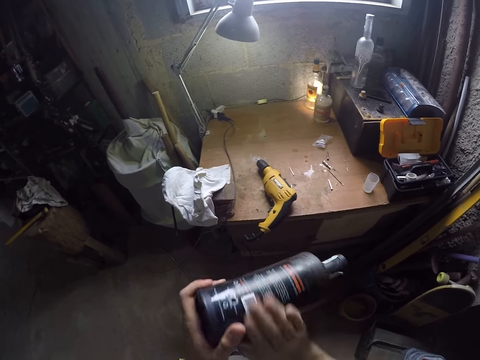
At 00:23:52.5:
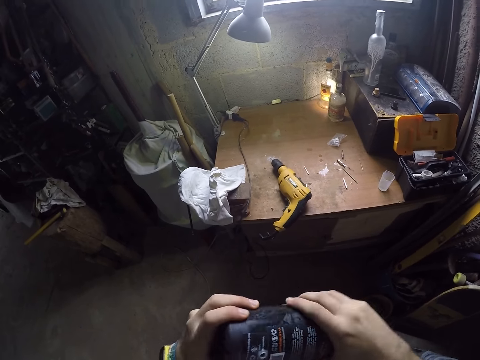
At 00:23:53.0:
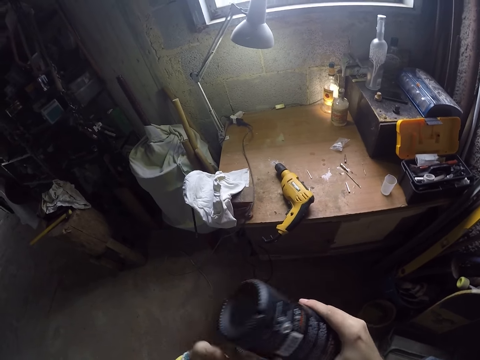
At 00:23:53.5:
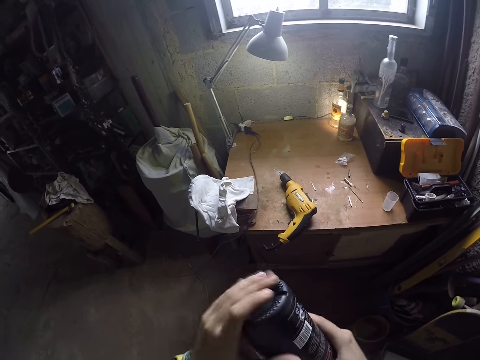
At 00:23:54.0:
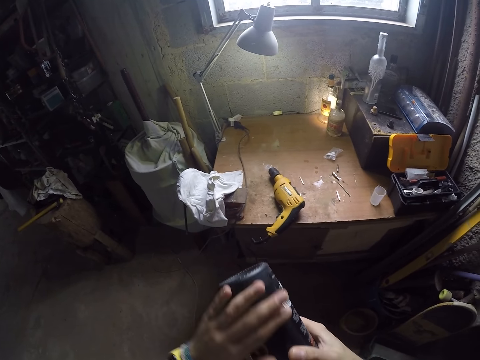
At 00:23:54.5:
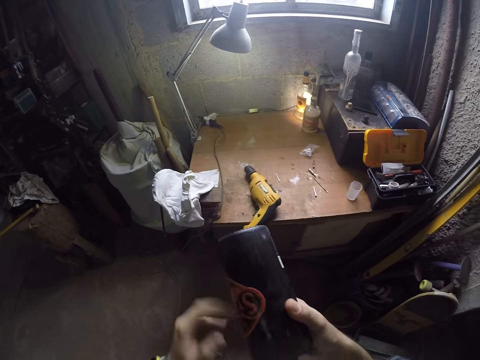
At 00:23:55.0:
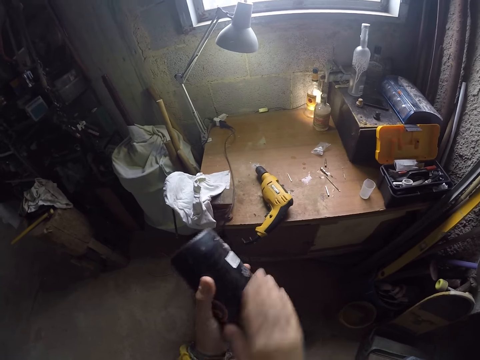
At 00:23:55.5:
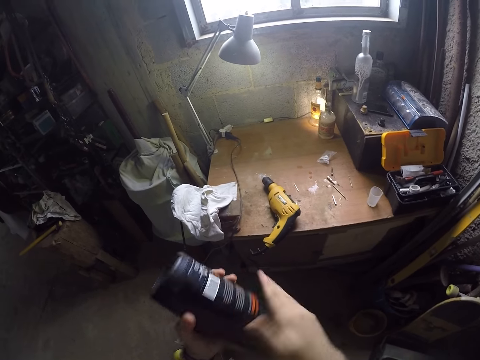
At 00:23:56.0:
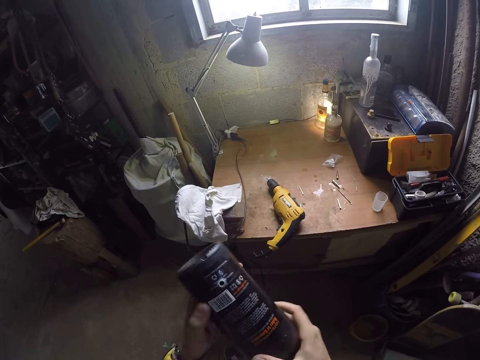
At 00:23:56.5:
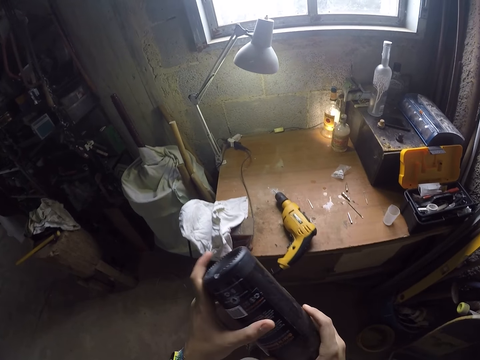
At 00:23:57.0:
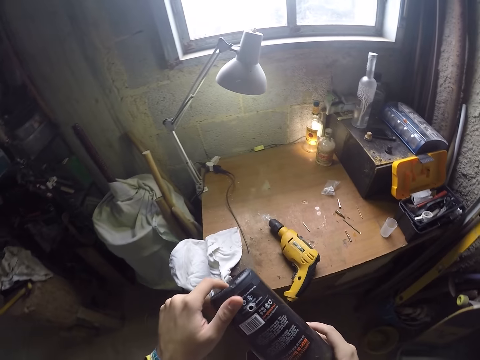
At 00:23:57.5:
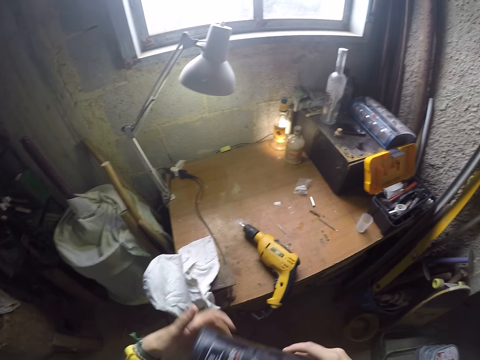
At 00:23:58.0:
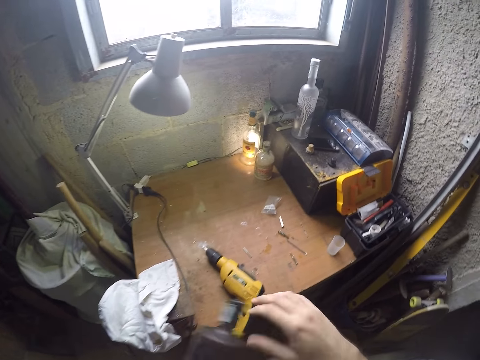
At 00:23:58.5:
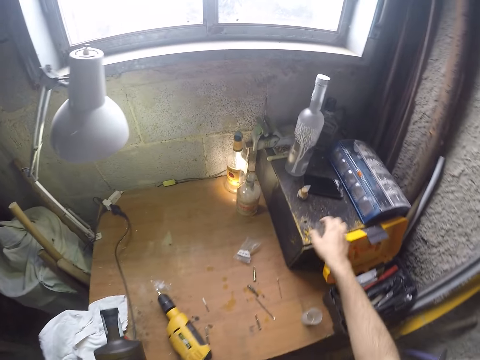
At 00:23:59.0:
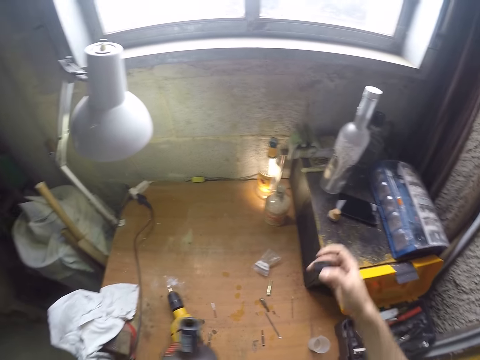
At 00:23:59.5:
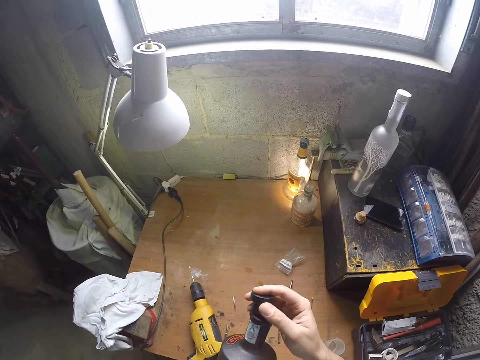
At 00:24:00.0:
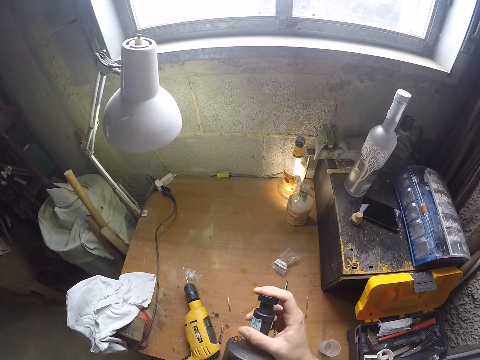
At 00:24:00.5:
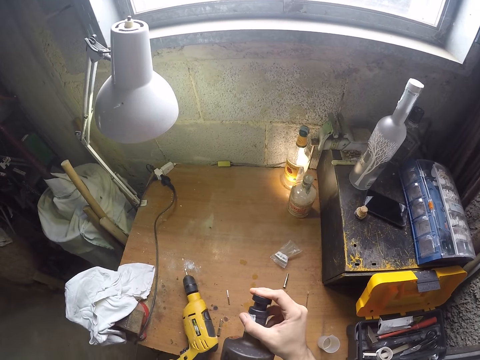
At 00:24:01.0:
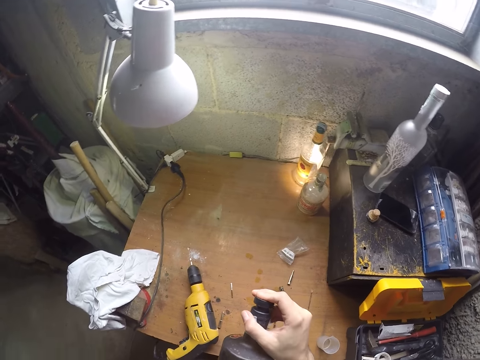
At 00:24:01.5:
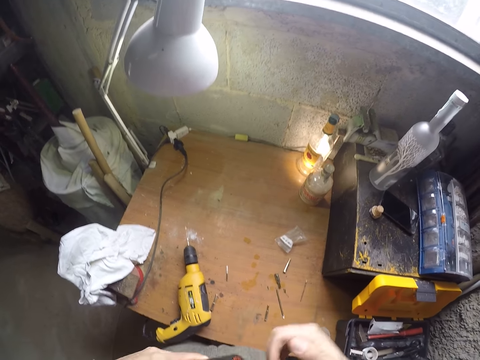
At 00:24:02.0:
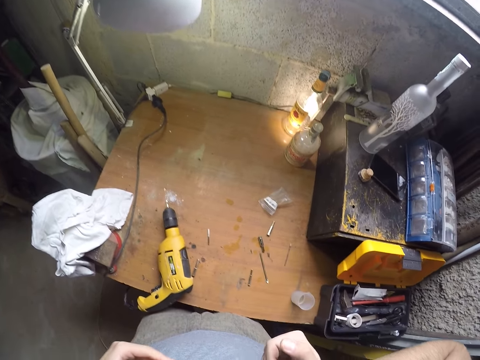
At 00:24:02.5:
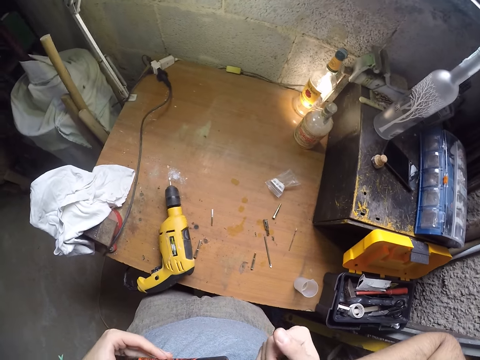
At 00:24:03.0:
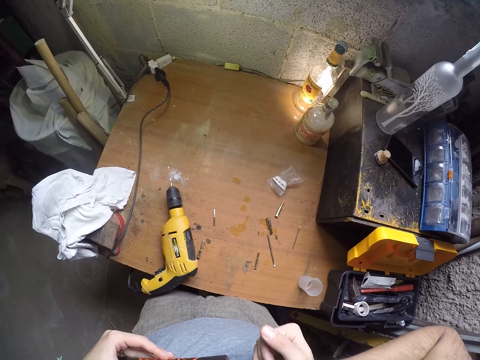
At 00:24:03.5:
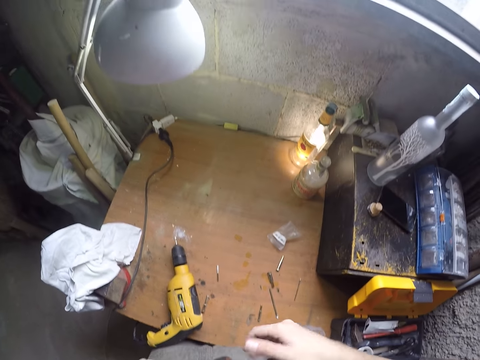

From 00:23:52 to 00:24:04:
The camera wearer wipes the bottle with his right hand. He wipes the bottle with his left hand. He wipes the bottle with his right hand. He rotates the bottle with both hands. He picks up the bottle cover on a wooden box with his right hand. He puts the bottle cover in the bottle with his right hand.

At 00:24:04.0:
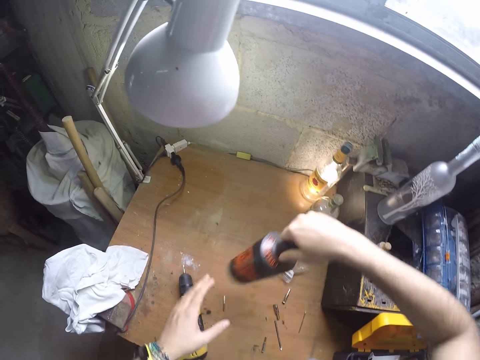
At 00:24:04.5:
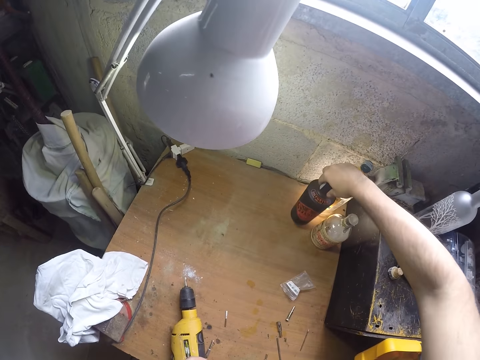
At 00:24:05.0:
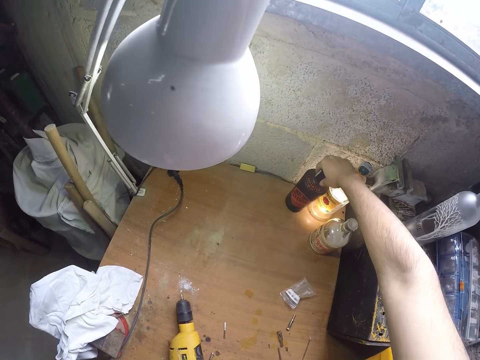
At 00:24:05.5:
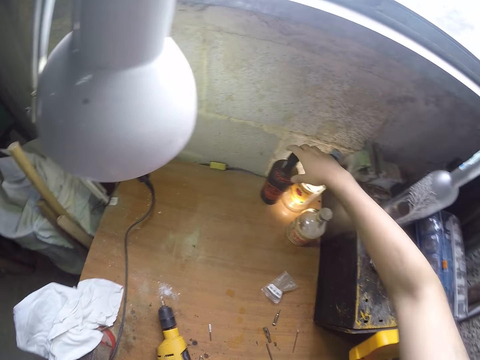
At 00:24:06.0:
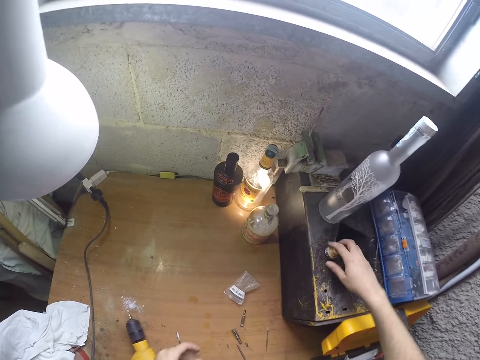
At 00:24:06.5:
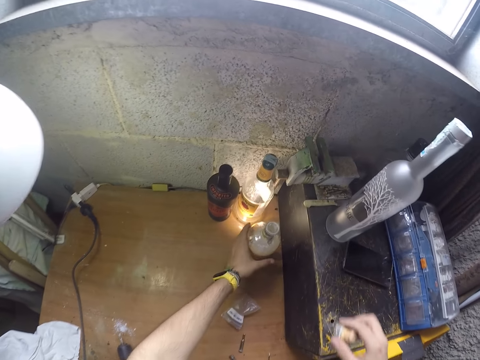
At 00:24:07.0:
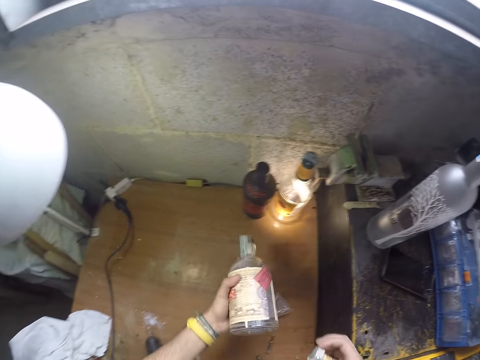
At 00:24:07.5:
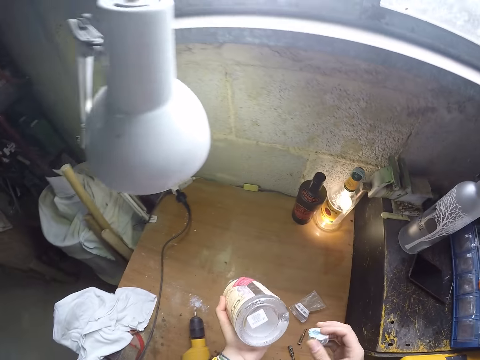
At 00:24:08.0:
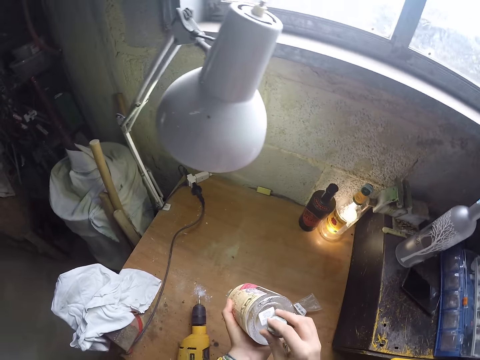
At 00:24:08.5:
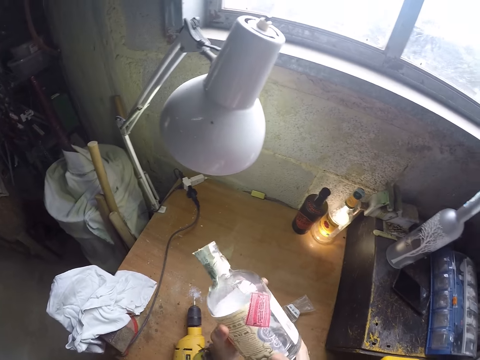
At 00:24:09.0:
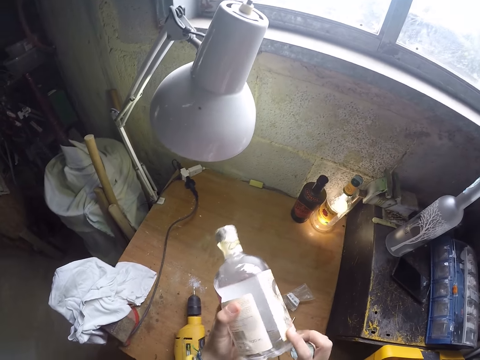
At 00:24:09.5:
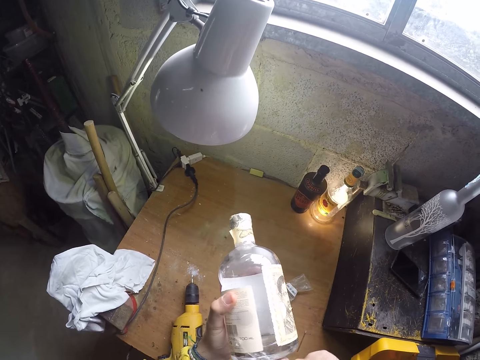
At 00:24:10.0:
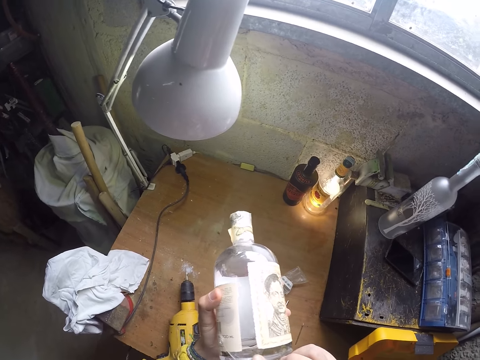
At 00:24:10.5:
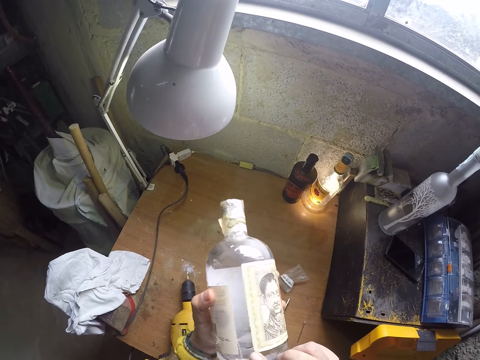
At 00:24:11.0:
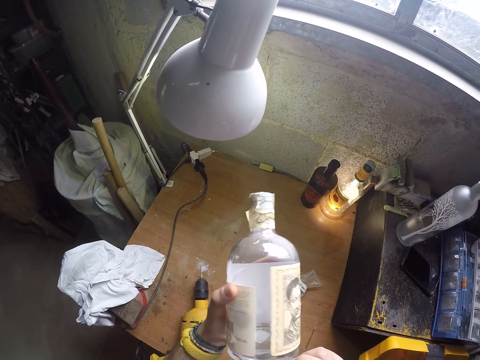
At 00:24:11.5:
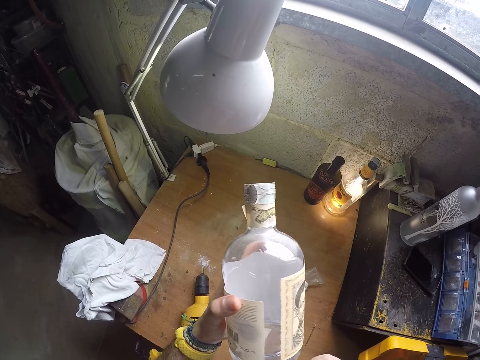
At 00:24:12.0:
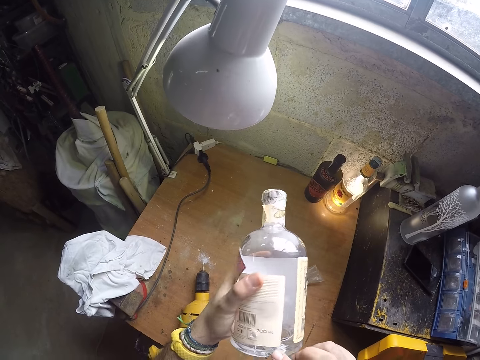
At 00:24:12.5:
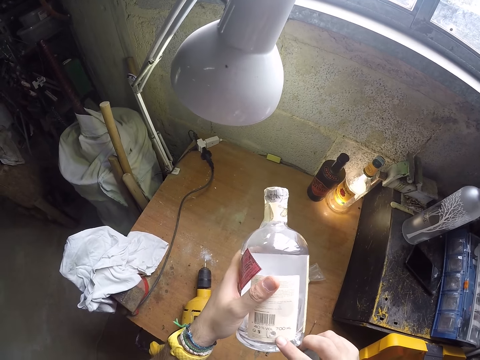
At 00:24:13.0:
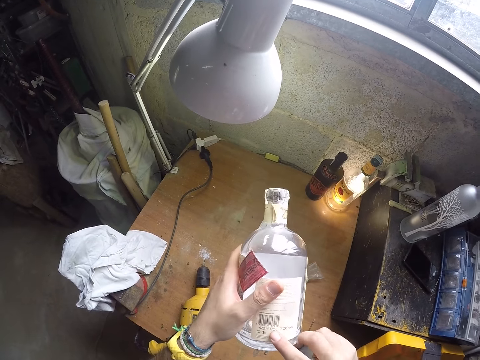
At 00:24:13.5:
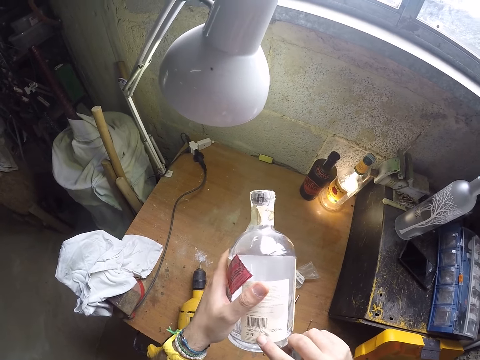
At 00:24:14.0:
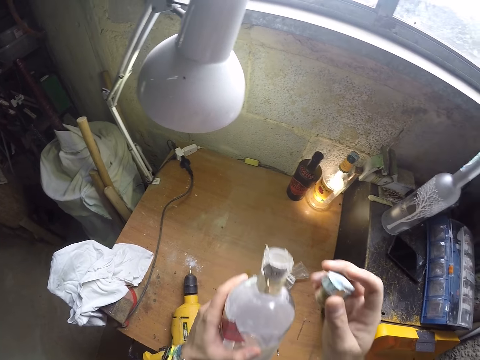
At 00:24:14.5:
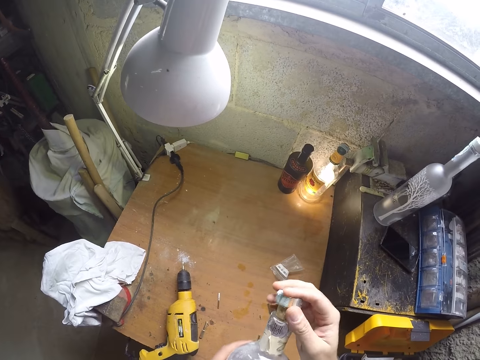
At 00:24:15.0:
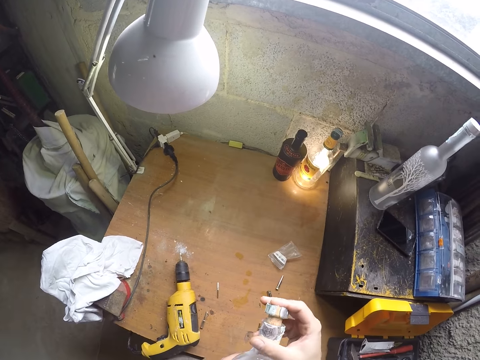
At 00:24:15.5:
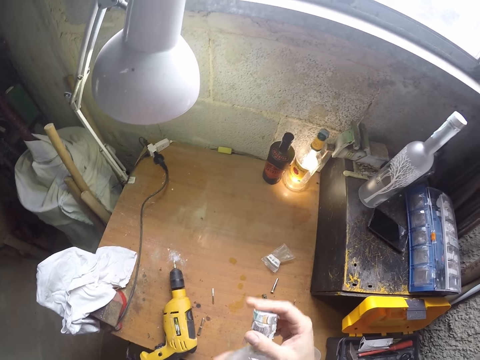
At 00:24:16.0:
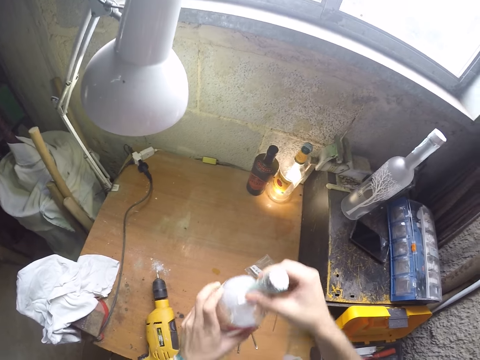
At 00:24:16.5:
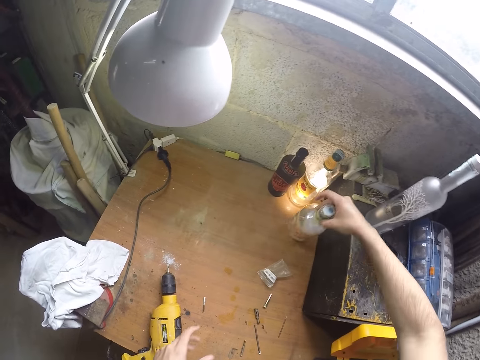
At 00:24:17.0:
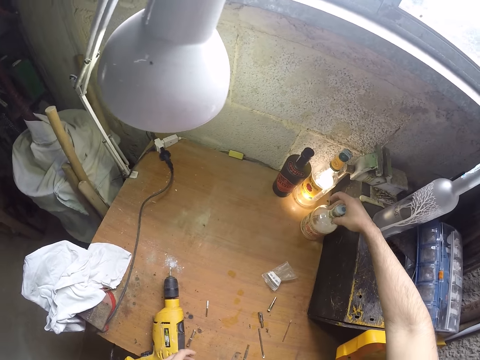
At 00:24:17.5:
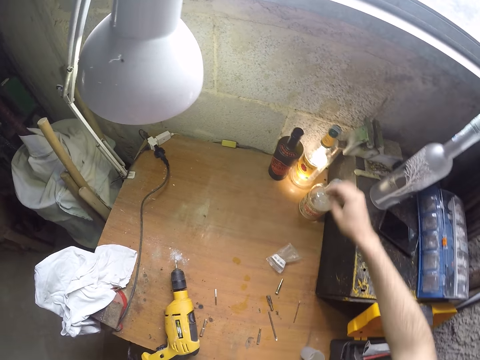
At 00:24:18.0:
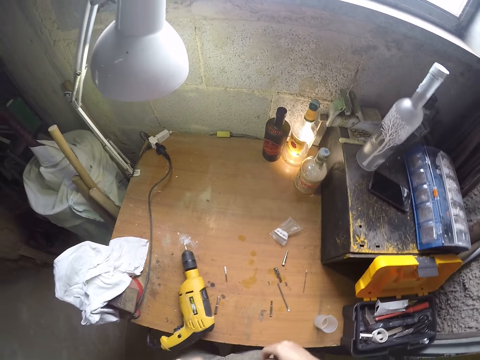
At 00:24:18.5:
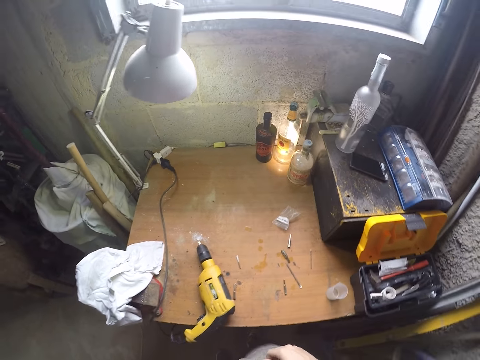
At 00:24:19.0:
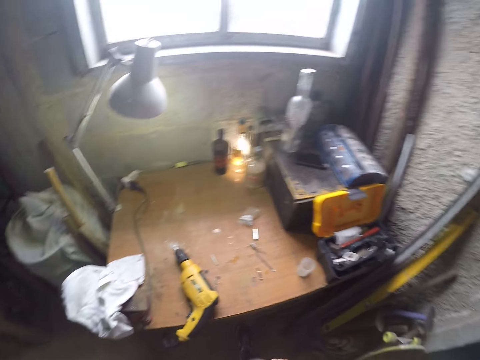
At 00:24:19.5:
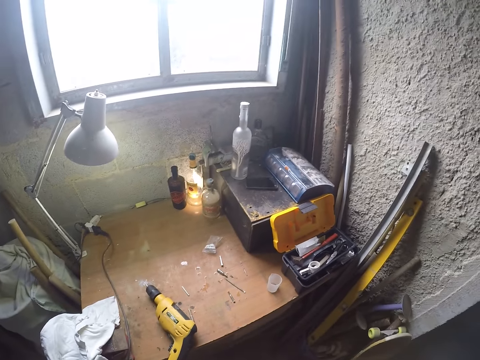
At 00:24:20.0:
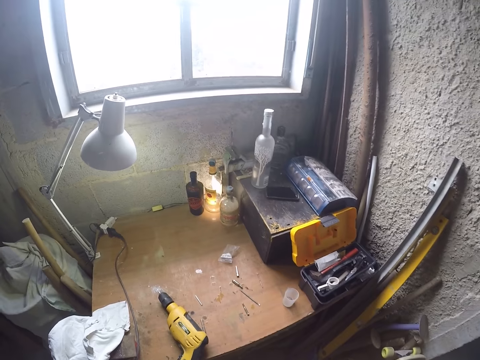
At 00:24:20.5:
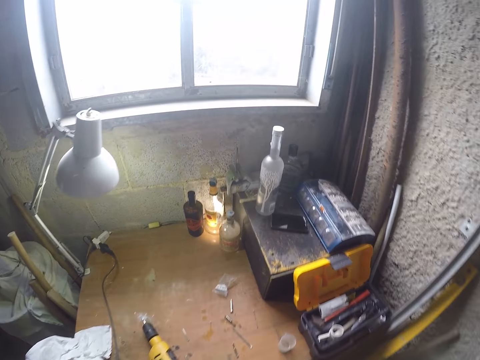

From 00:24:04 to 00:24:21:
The camera wearer places the bottle on the table with his right hand. He picks up a wine bottle or clear bottle from the wooden box with his right hand. He picks up a bottle top from the table with his right hand. He picks up the wine bottle from the table with his right hand. He turns the clear bottle upside down with his left hand. He hits the wine cover on the bottom of the wine bottle with his right hand. He rotates the clear bottle with his right hand. He looks at the clear bottle. He puts the bottle cover in the bottle with his right hand. He holds the clear bottle with both hands. He places the wine bottle on the table with his right hand. He looks around.
